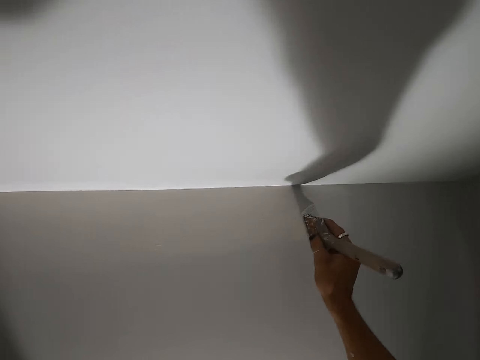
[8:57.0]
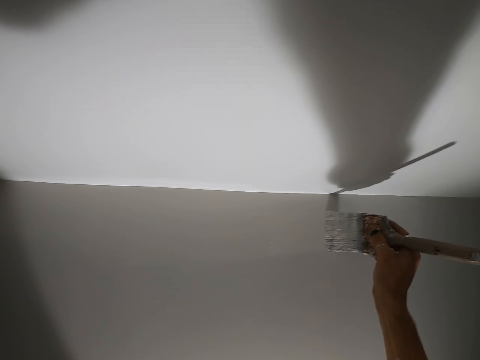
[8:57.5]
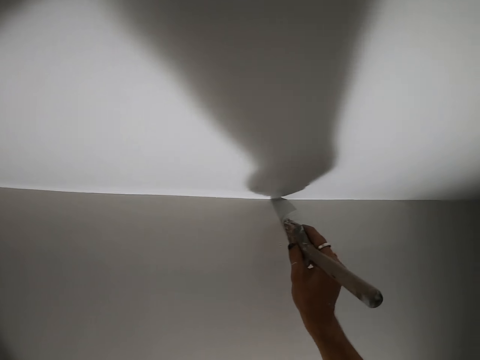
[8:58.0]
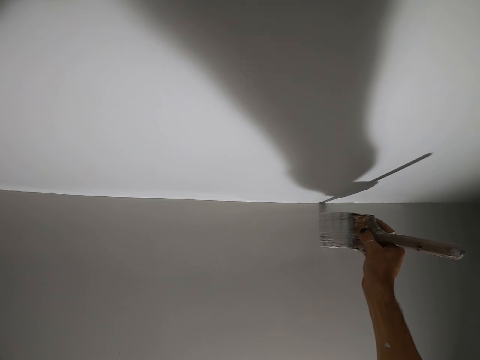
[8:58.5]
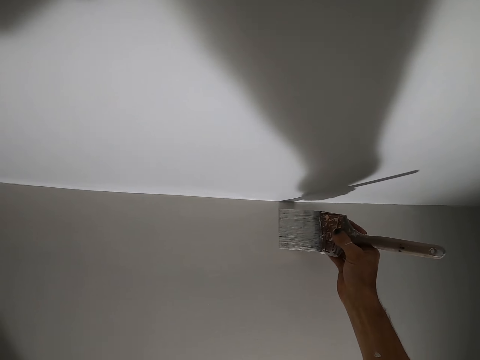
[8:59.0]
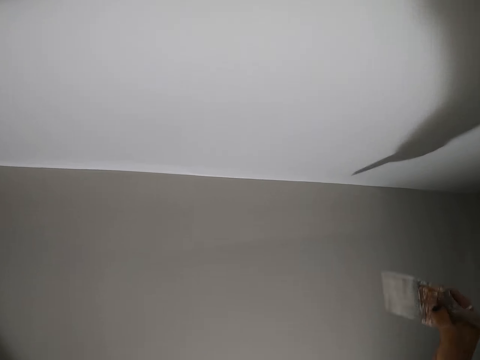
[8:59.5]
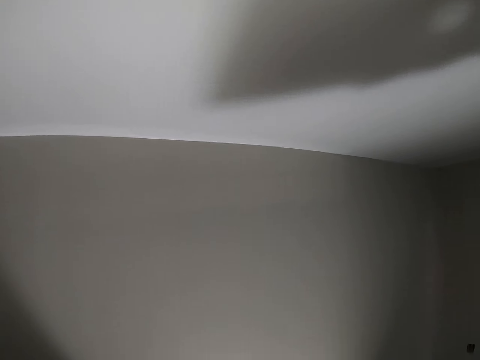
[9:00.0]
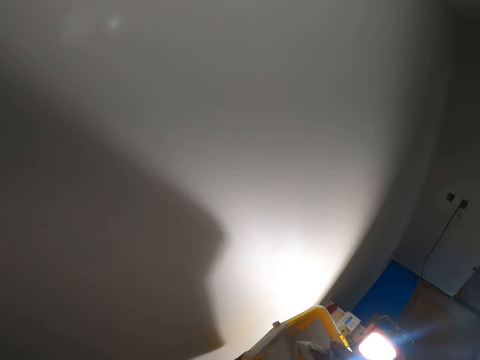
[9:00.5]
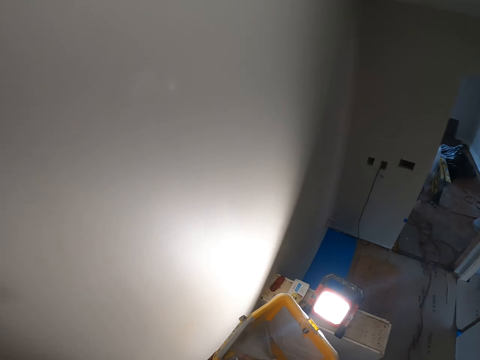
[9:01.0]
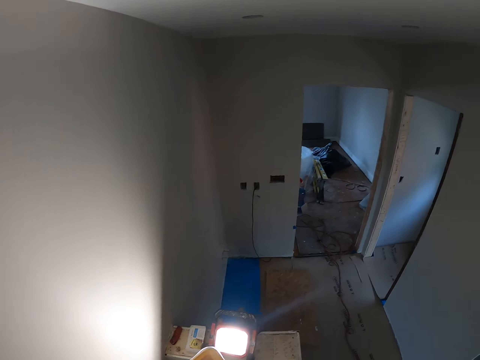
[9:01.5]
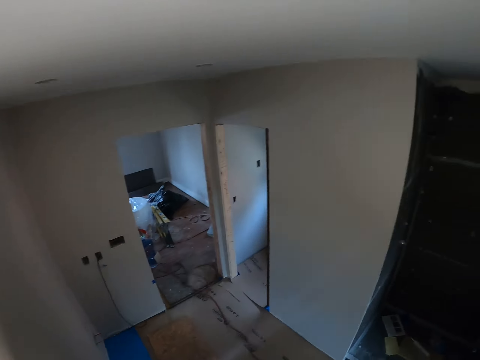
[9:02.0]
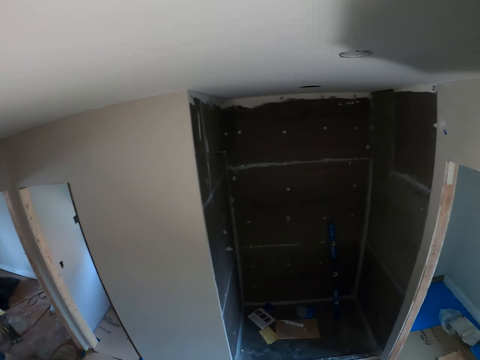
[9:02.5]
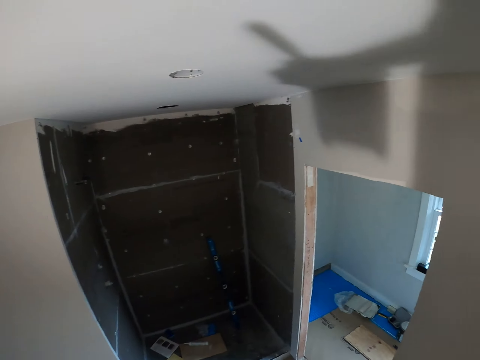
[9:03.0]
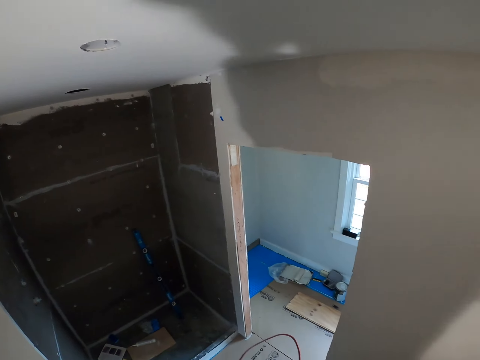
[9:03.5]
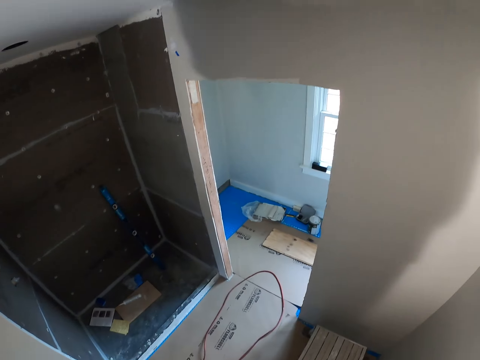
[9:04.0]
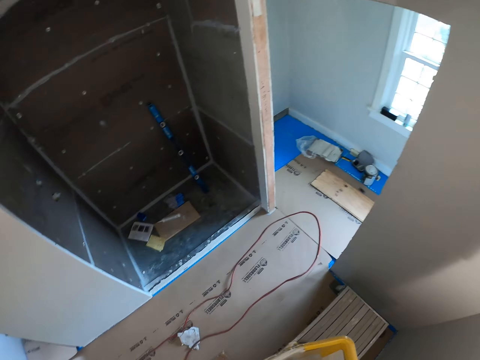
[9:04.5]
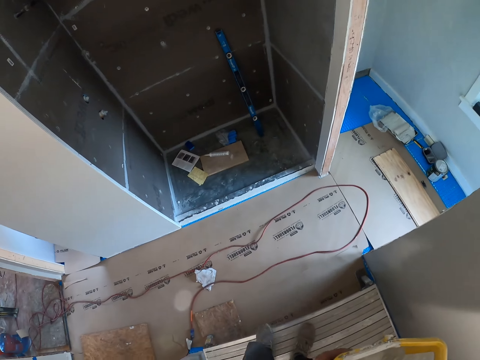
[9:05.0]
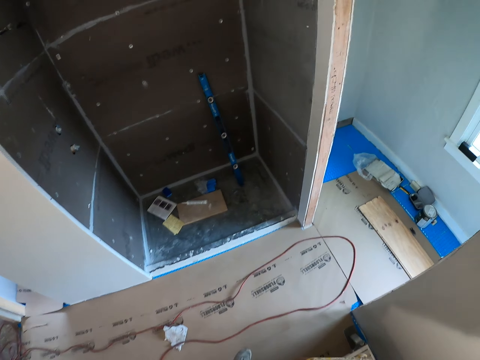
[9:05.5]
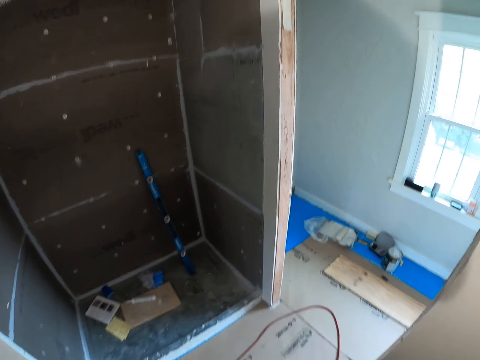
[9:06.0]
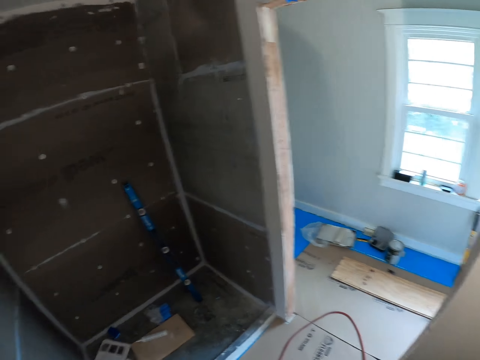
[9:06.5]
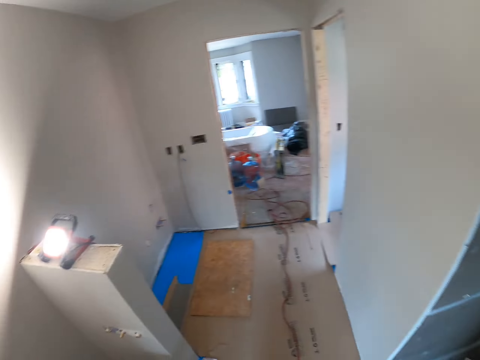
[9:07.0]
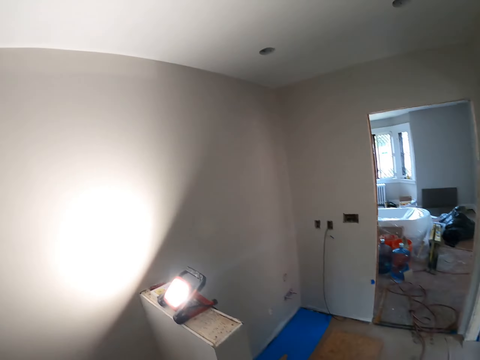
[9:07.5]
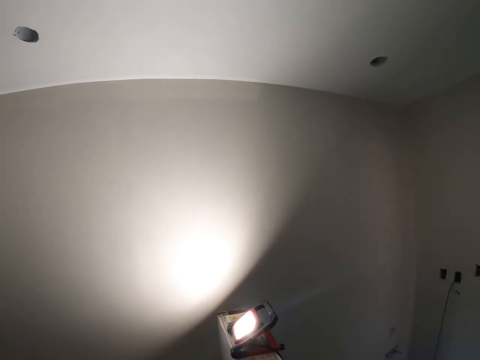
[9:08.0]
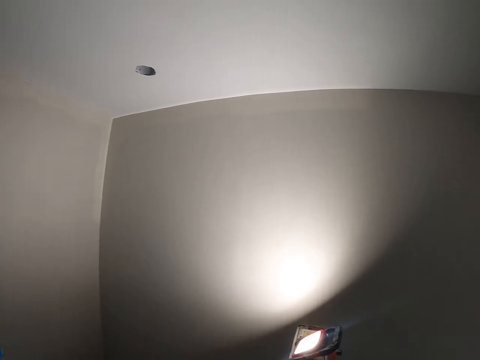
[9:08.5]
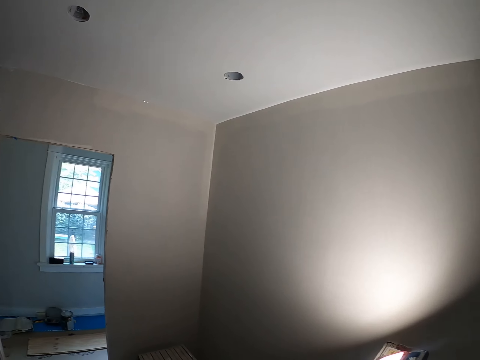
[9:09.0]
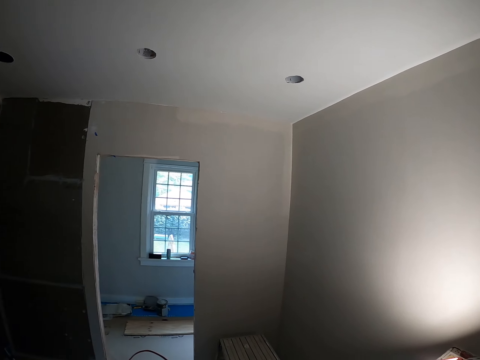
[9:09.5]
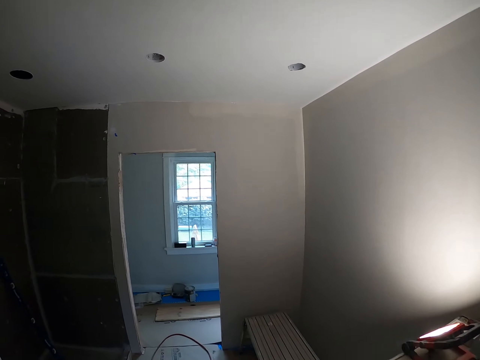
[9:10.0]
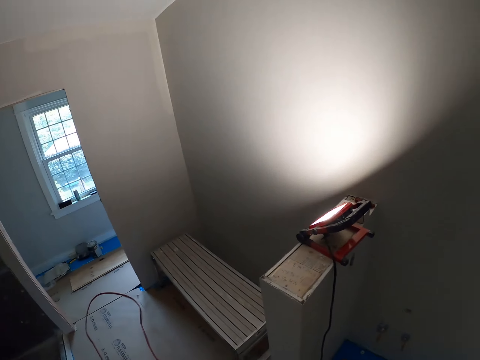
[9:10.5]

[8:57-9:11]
The camera wearer turns around. They walk around the room. They step off the stand. They look around the room.

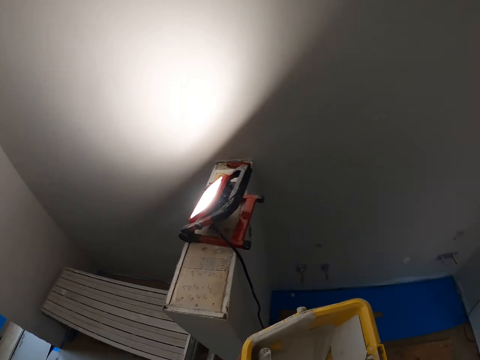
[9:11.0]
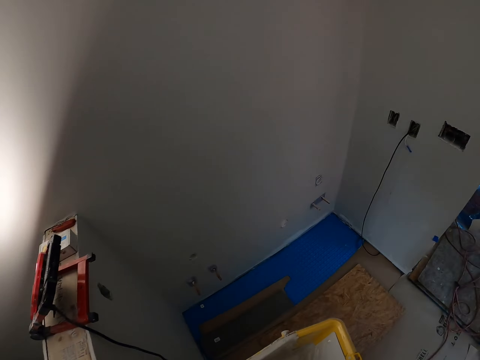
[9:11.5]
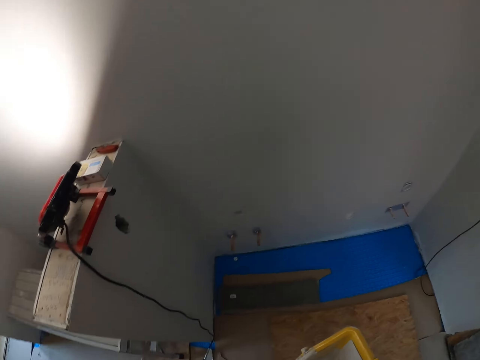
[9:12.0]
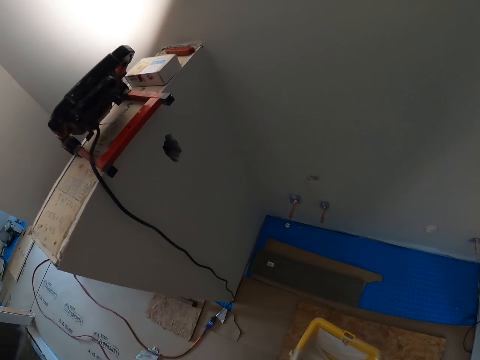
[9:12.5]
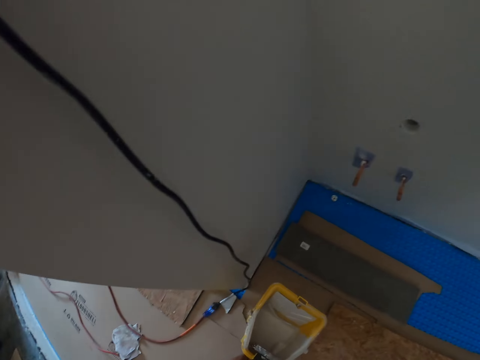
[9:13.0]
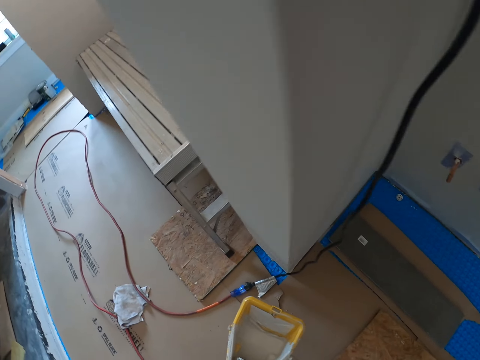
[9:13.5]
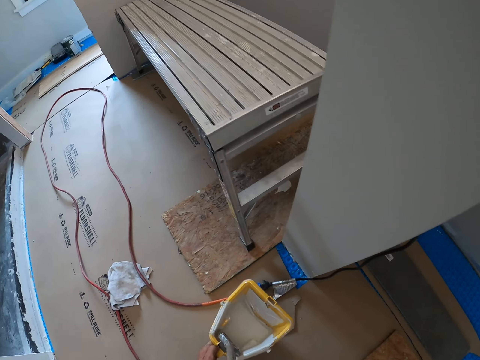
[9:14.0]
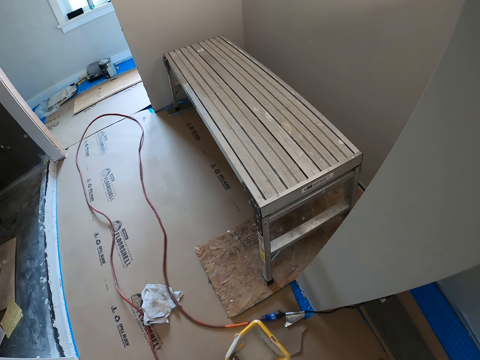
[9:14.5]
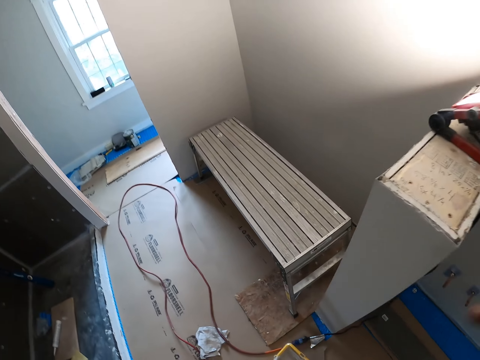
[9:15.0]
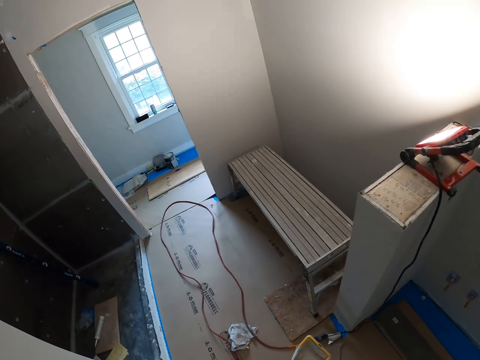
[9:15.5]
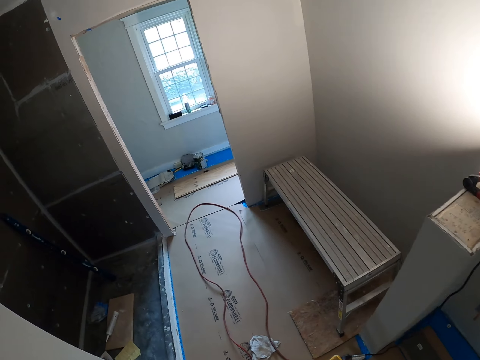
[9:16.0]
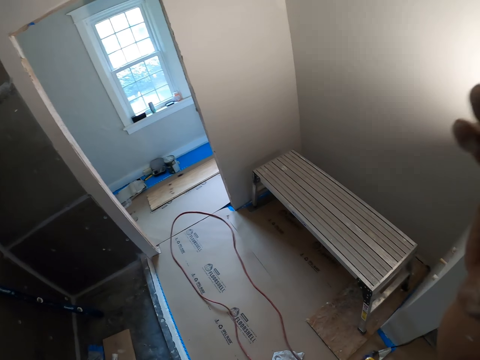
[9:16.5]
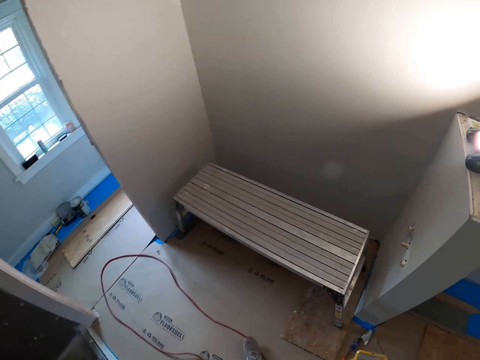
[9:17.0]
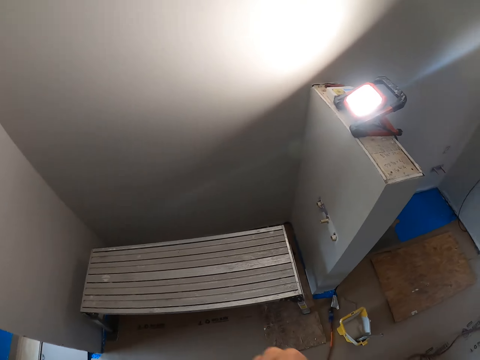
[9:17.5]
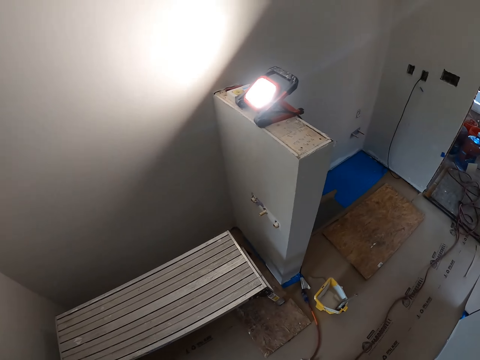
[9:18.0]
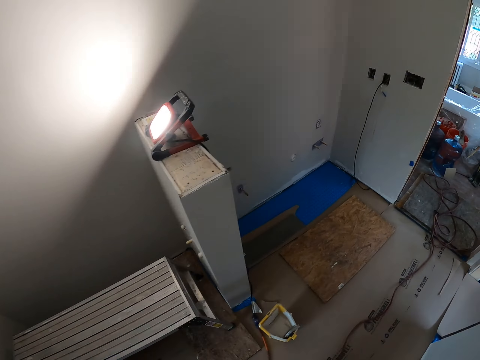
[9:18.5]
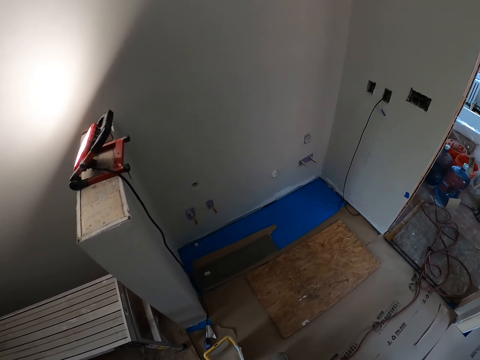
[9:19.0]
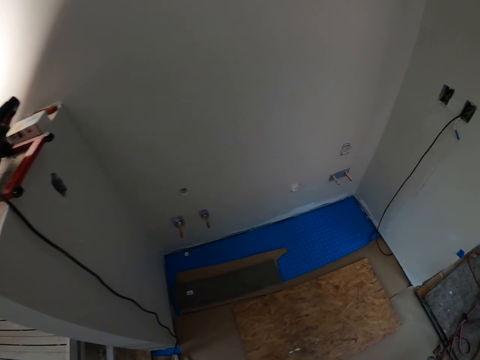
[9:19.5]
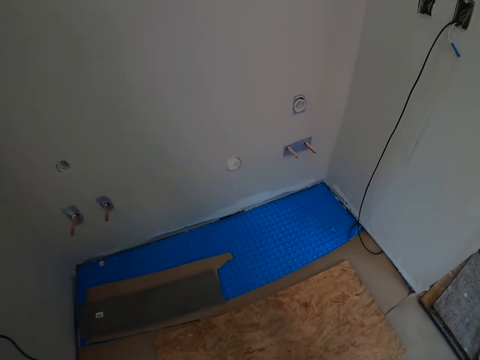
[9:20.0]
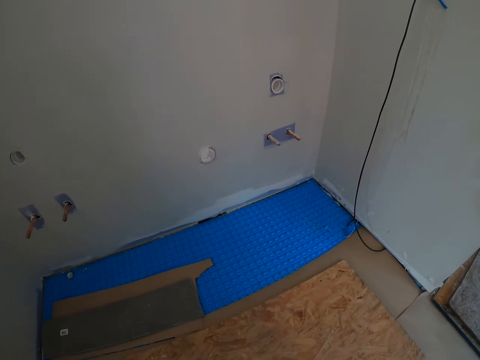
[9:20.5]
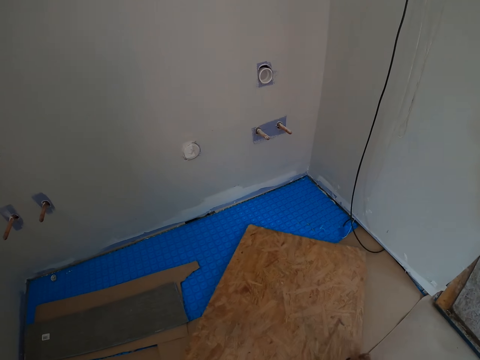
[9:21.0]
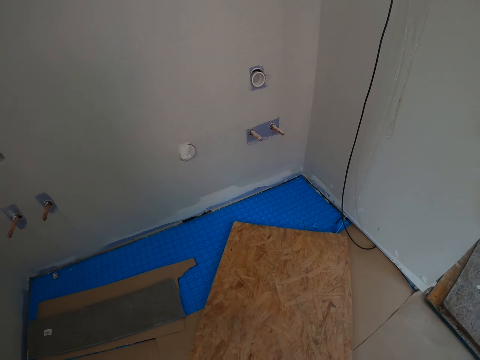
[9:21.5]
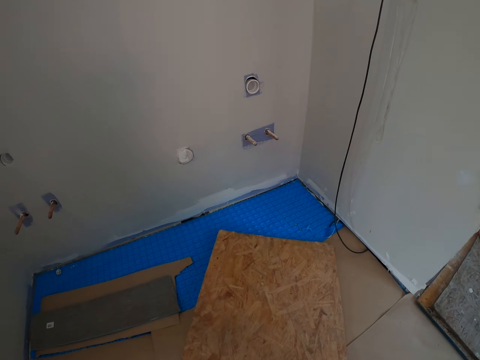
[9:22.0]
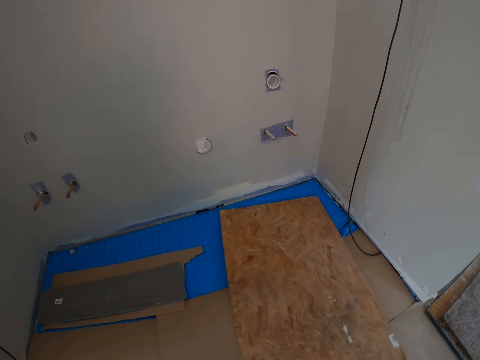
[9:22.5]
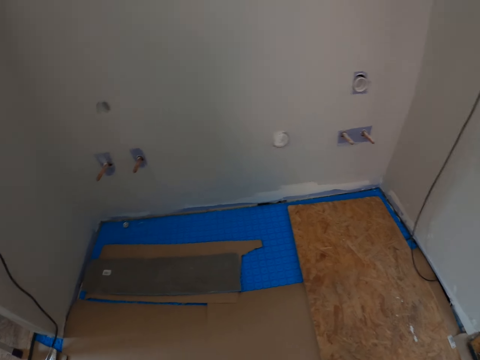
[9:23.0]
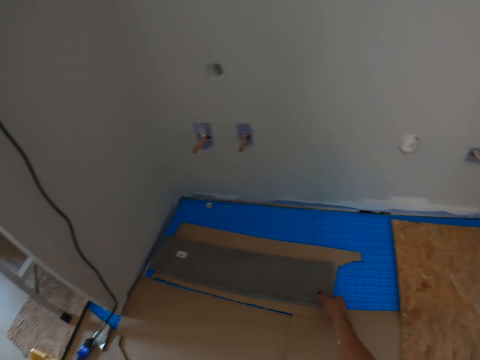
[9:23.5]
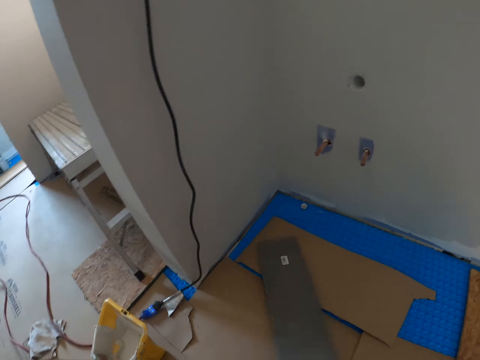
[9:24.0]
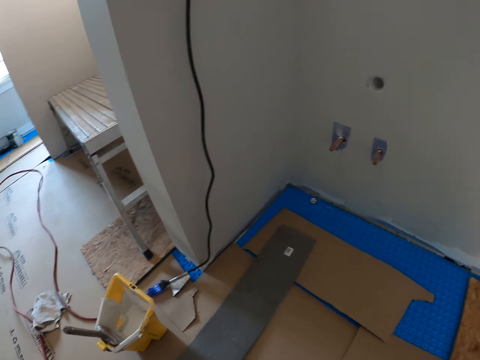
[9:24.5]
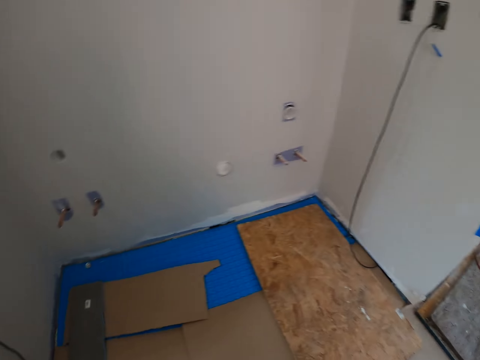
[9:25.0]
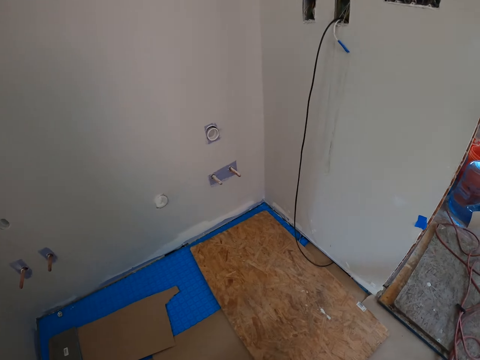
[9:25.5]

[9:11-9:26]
The camera wearer puts the paint bucket on the floor. They walk around the room. They adjust the plywood. They move the piece of wood. They adjust the board. They move the piece of wood again.
